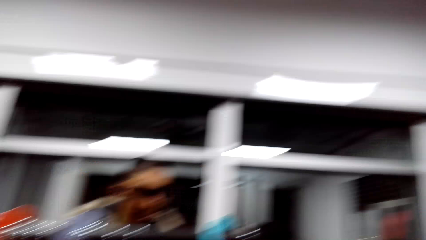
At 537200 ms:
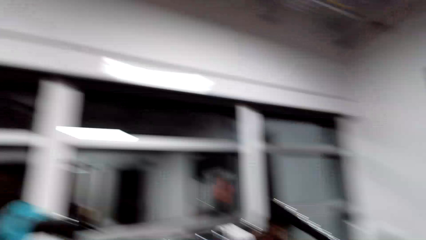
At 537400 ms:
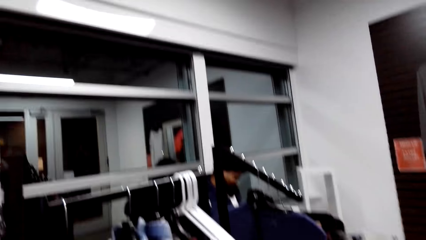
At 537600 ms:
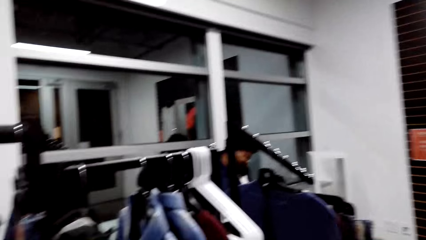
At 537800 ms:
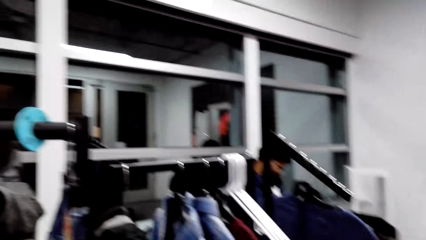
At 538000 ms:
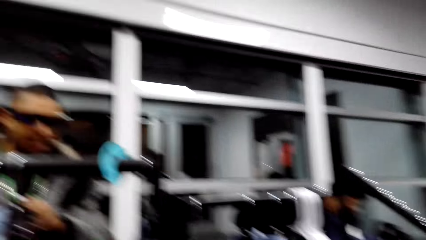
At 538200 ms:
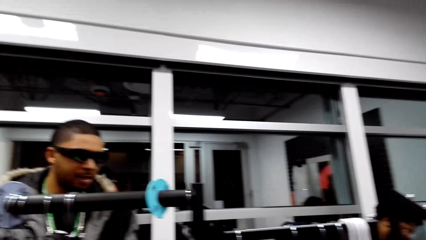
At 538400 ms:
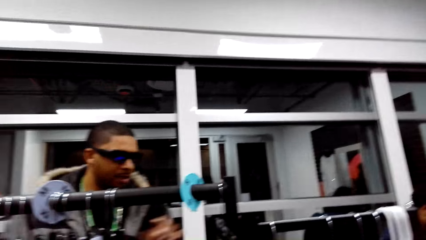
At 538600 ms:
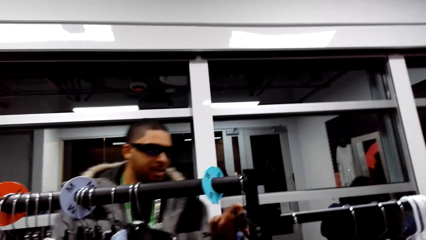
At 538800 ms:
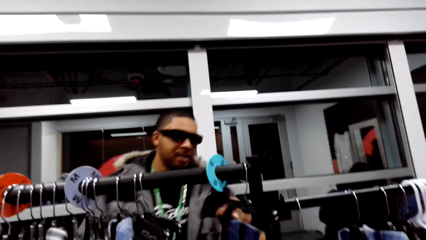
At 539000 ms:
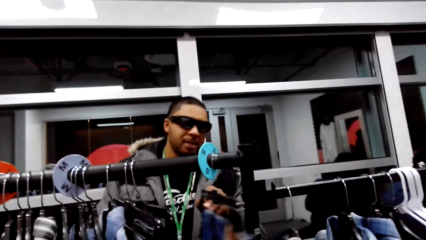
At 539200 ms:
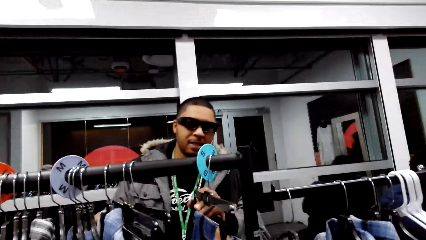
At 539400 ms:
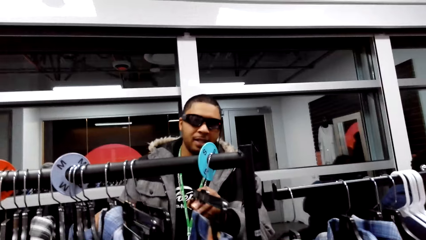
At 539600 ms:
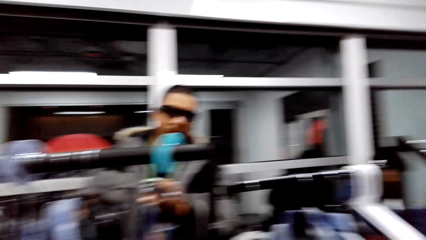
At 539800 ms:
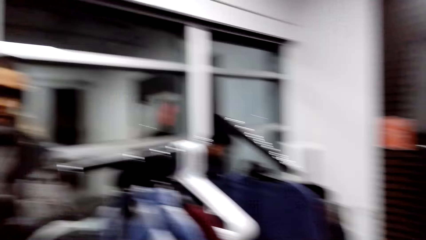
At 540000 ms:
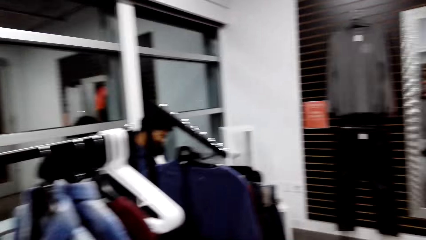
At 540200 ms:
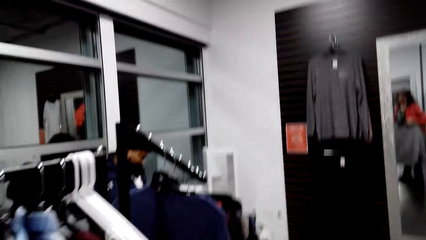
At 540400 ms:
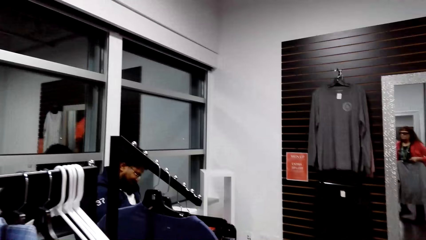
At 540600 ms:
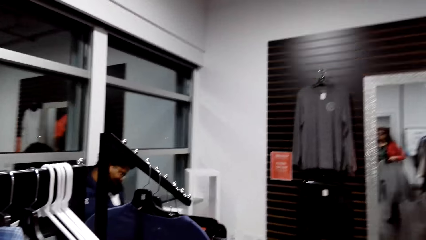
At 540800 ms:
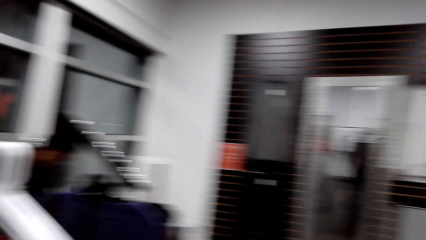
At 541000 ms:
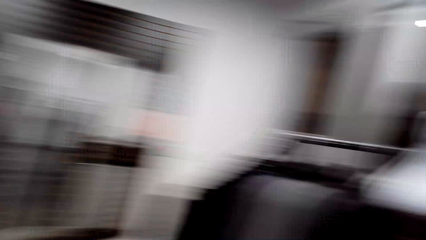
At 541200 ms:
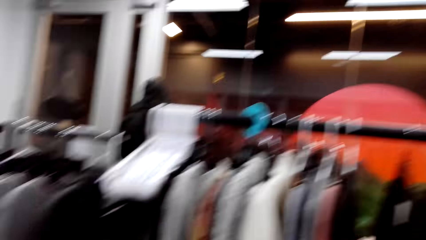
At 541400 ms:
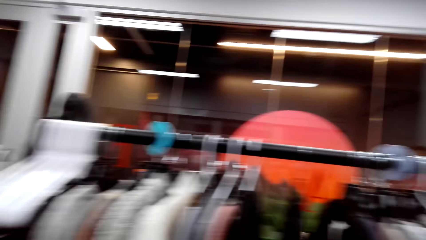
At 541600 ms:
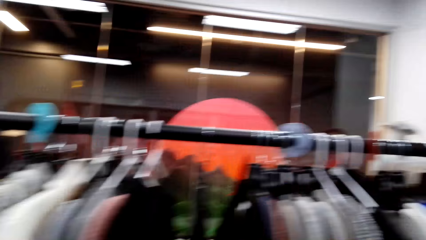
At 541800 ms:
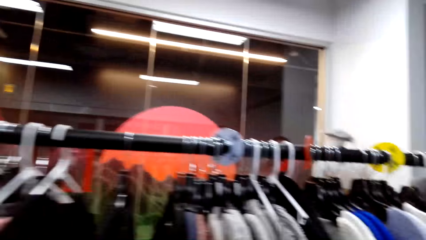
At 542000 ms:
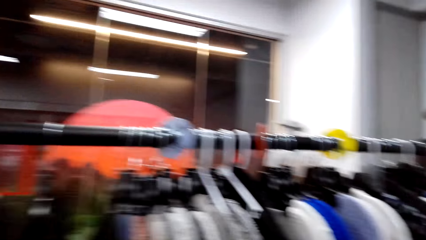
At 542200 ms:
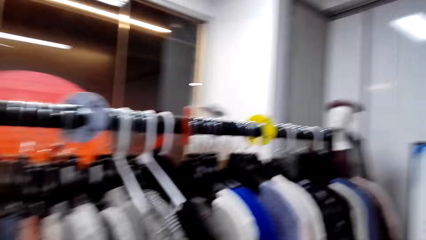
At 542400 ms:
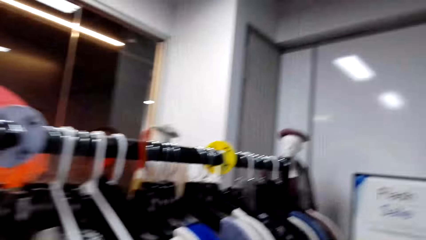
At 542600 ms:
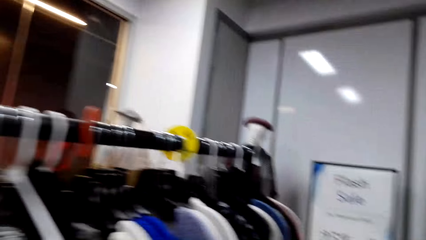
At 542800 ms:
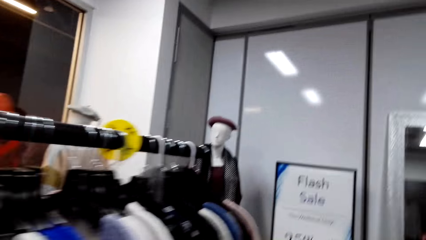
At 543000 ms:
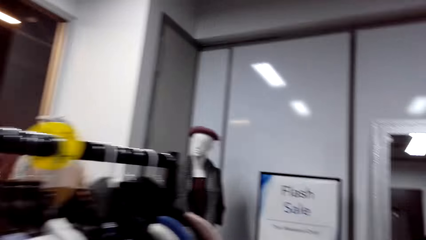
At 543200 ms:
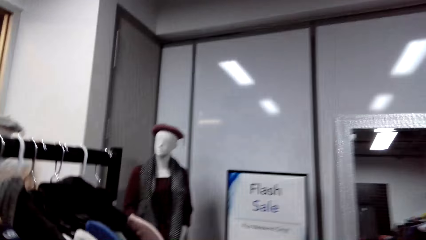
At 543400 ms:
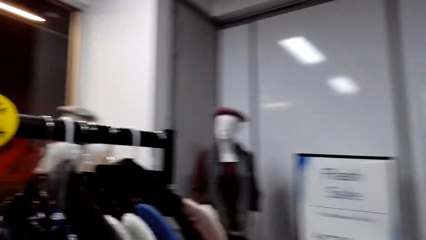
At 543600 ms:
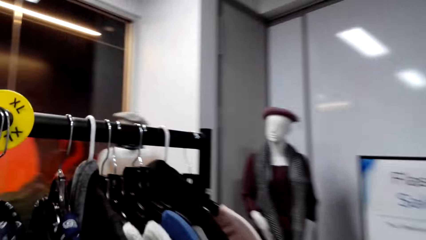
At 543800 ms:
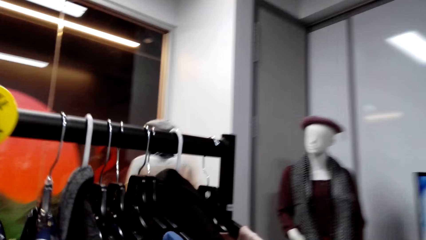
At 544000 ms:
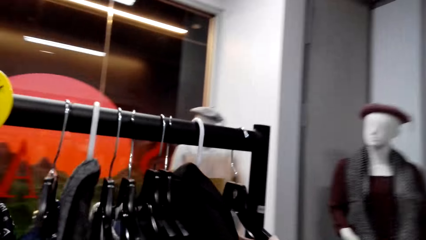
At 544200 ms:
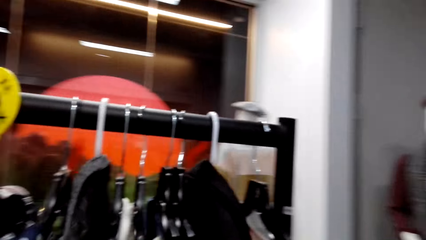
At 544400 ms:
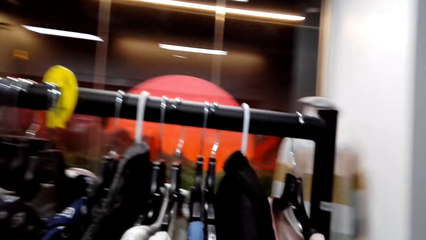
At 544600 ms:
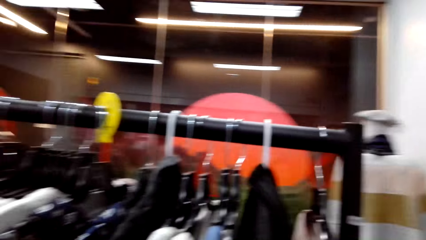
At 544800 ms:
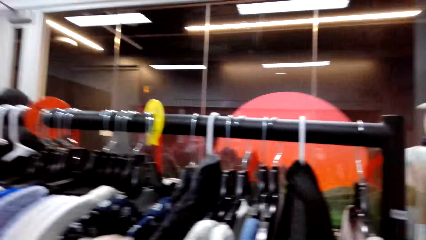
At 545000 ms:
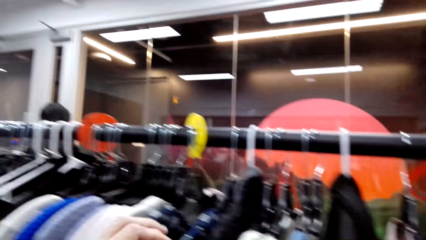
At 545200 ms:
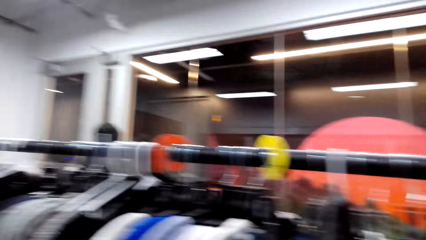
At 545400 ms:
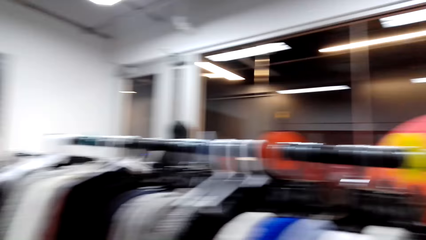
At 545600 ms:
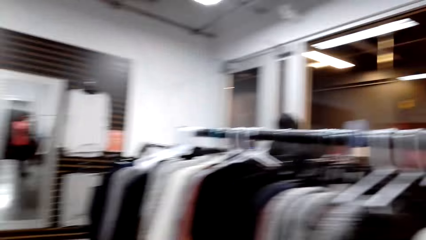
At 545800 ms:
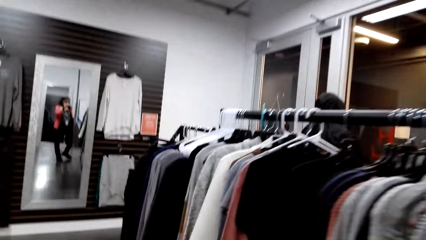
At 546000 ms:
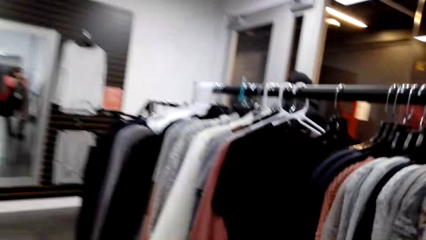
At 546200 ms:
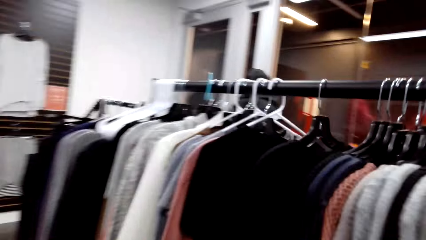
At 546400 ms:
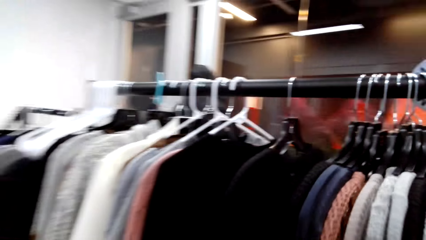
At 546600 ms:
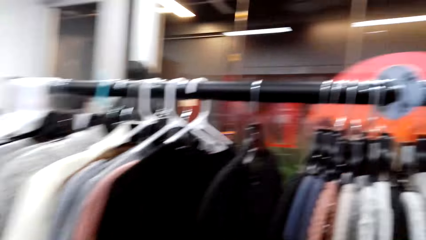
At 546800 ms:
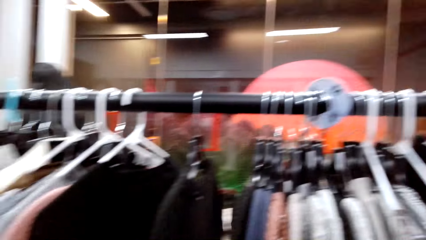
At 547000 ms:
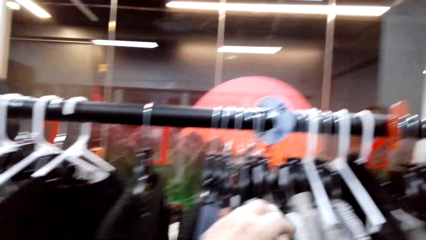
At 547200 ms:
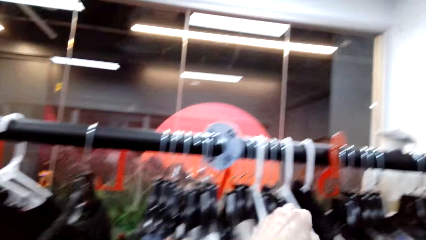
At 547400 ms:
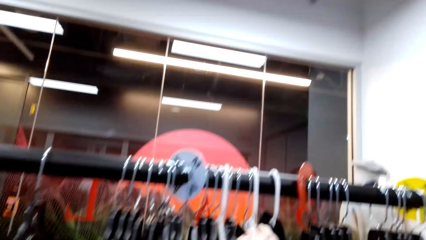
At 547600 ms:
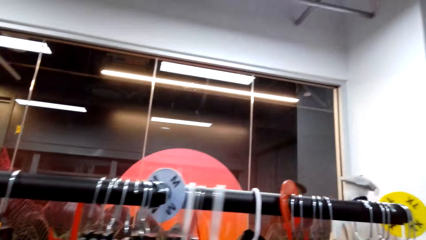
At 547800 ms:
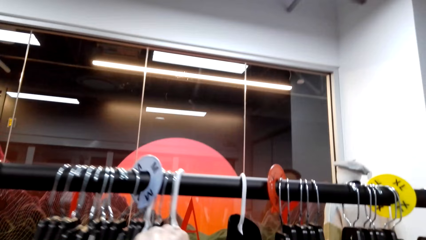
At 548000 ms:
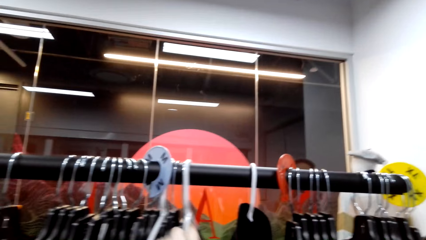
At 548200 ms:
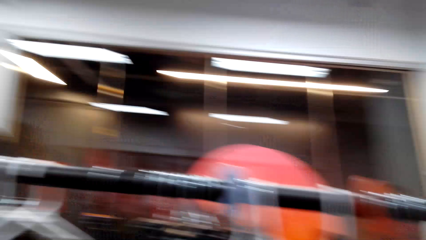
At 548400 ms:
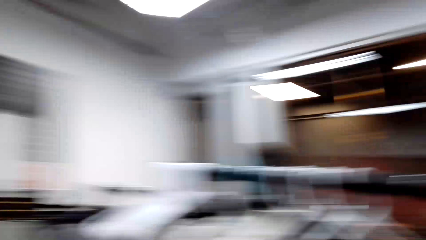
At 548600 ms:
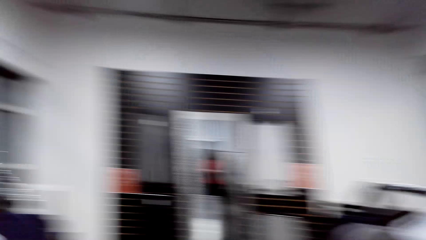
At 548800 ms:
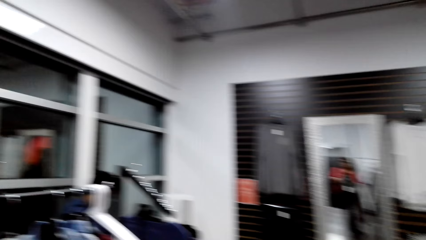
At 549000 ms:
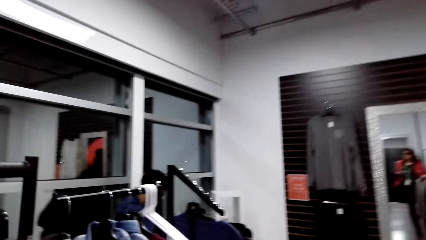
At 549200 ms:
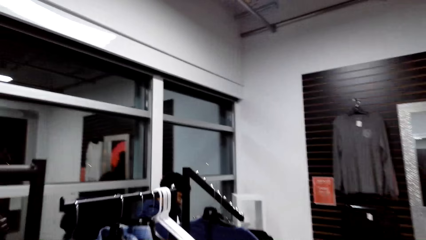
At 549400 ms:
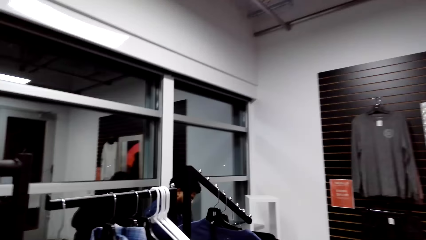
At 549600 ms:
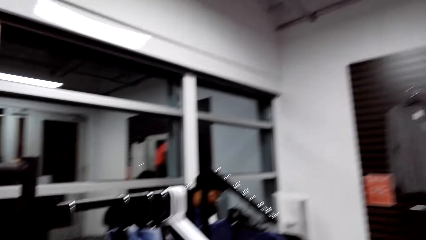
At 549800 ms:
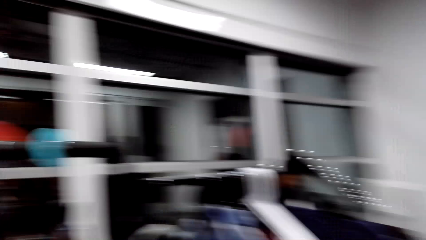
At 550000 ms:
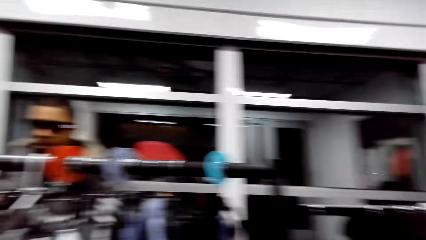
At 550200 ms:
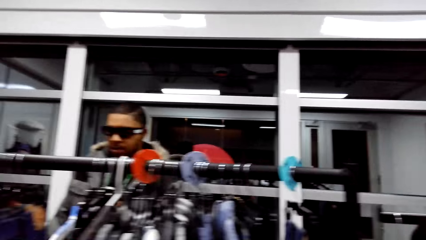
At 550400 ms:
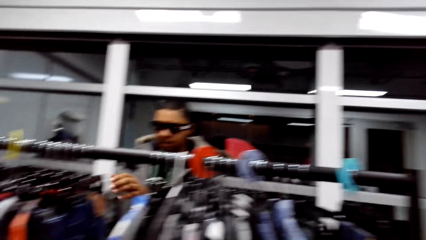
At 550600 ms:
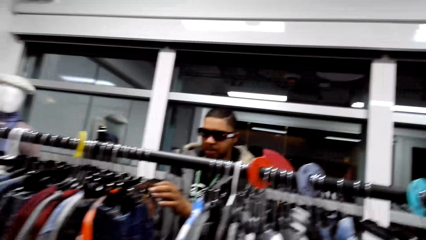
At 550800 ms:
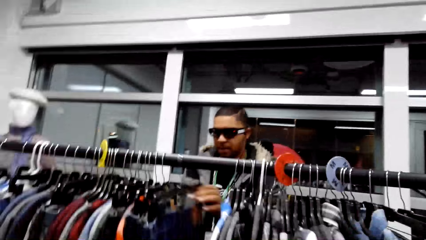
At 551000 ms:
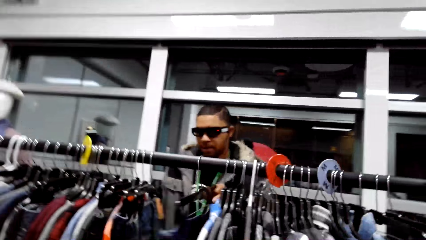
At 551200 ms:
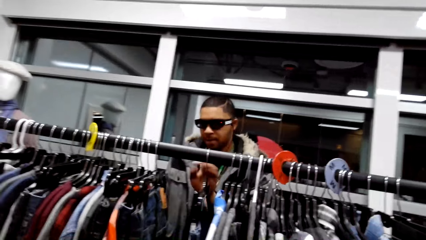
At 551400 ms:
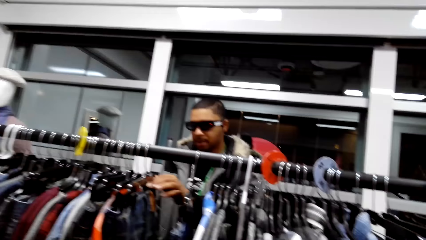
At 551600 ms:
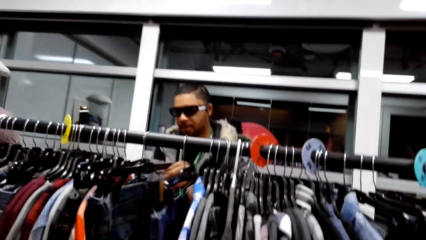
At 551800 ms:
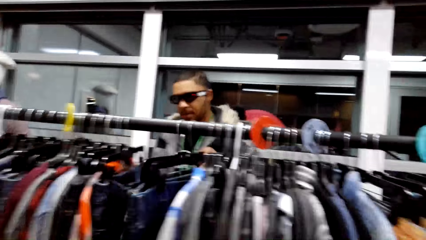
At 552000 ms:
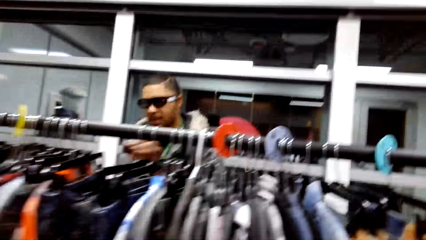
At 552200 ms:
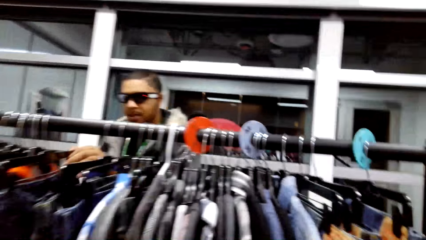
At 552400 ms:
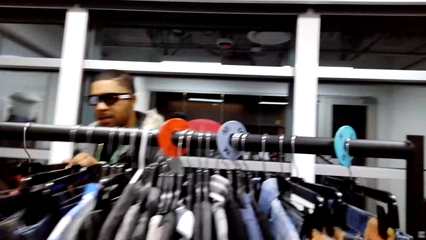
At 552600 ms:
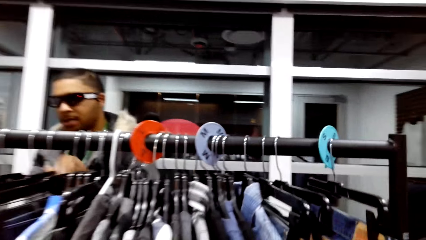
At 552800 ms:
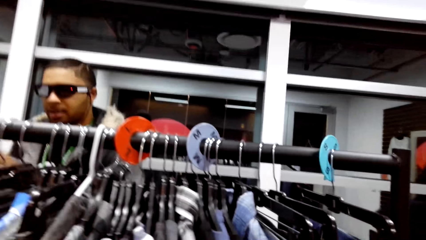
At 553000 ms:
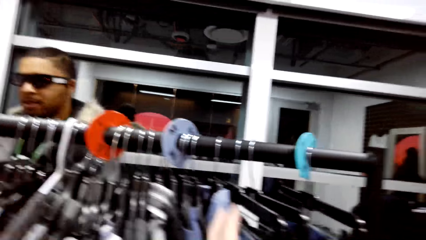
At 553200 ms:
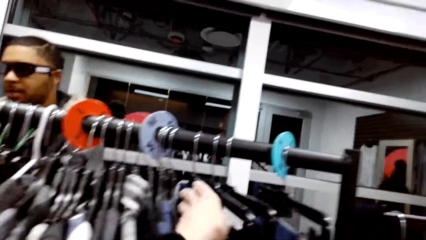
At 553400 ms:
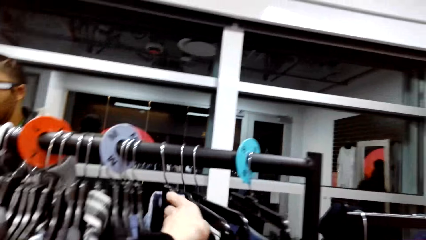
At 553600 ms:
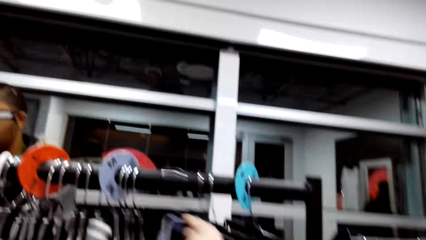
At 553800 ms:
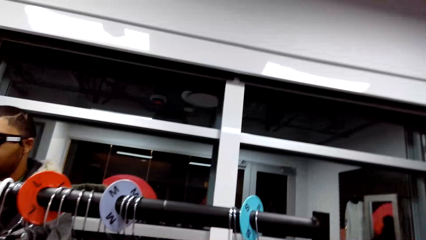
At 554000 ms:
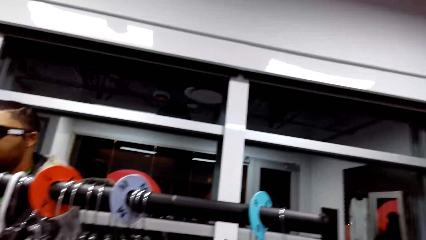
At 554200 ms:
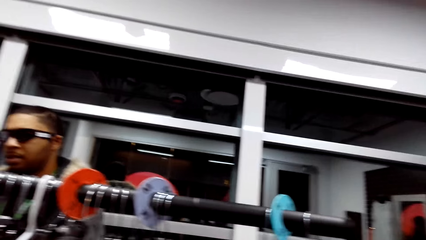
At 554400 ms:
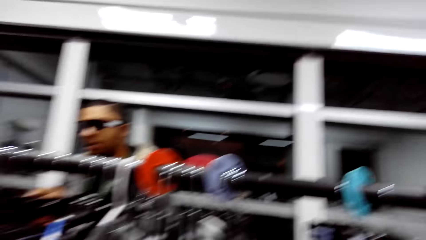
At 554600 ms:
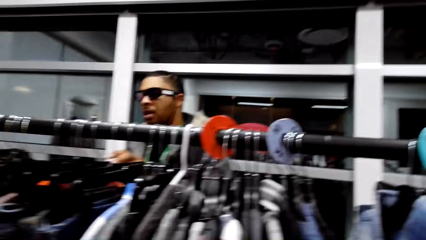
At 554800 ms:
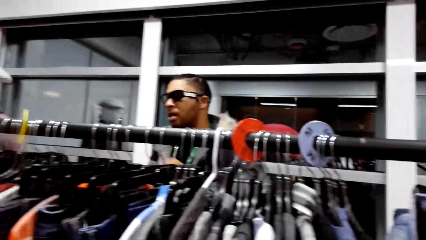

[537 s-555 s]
A man moves the cardigan on the display. The camera wearer looks around. They talk to the man.
